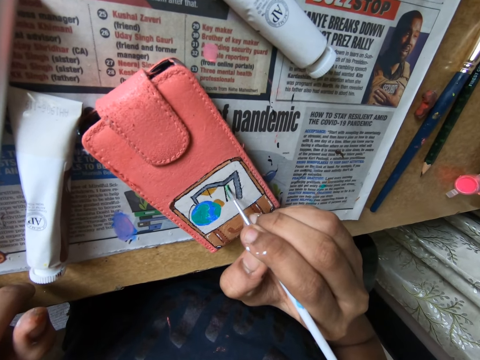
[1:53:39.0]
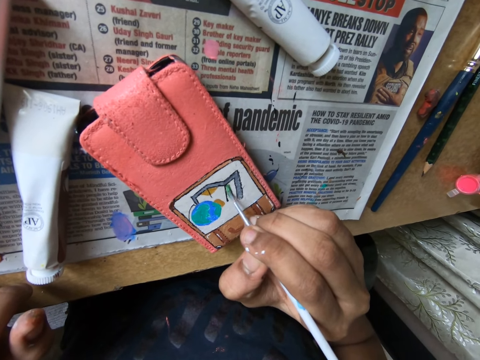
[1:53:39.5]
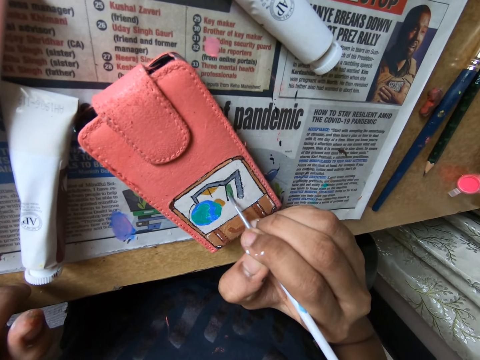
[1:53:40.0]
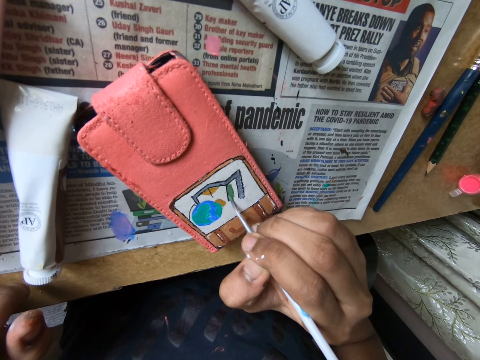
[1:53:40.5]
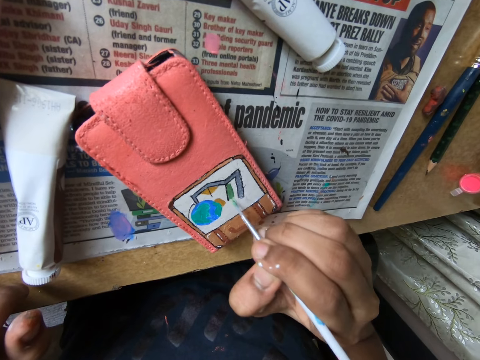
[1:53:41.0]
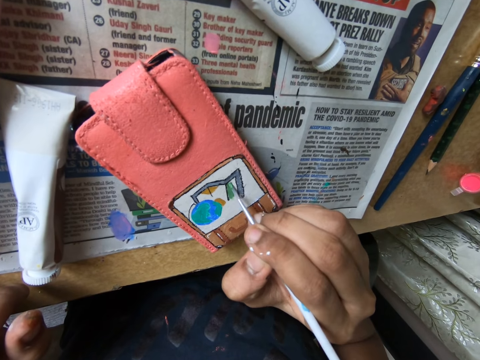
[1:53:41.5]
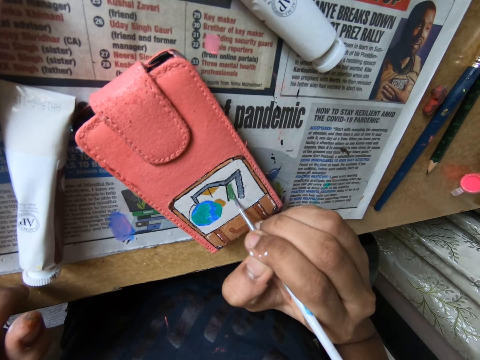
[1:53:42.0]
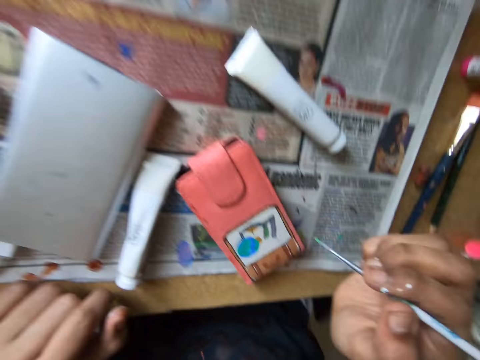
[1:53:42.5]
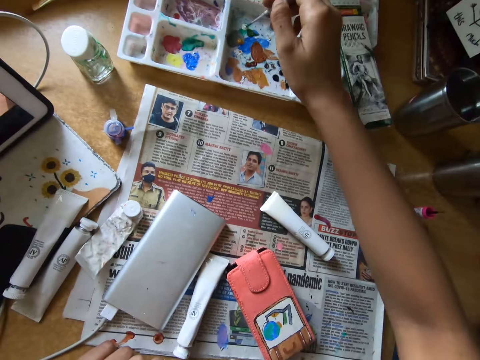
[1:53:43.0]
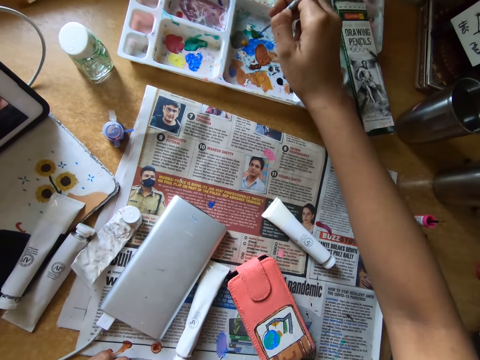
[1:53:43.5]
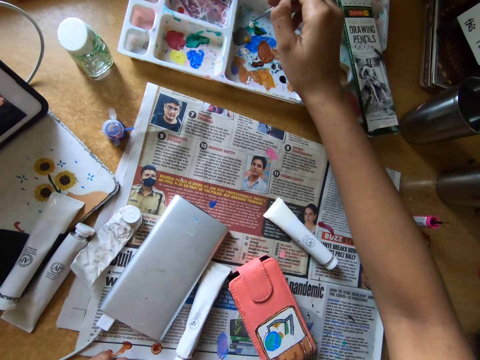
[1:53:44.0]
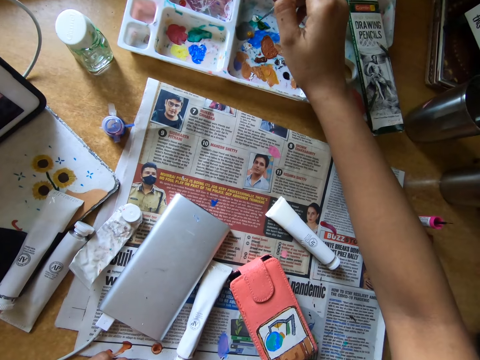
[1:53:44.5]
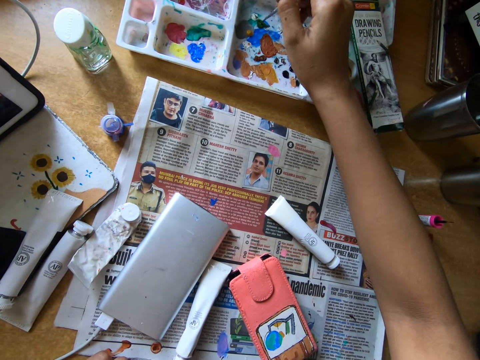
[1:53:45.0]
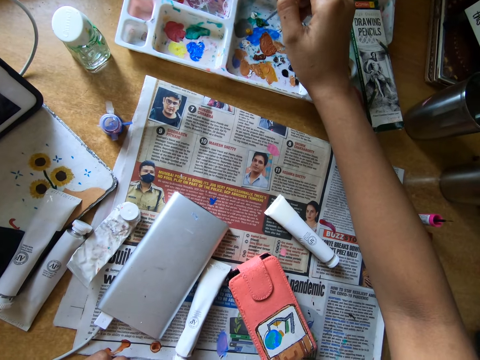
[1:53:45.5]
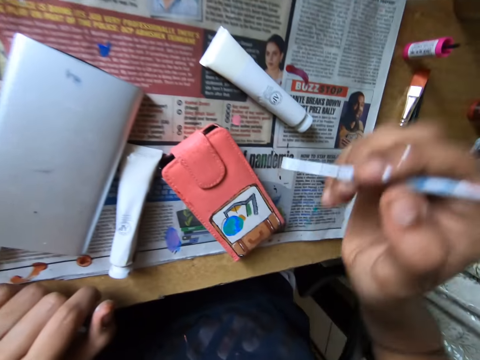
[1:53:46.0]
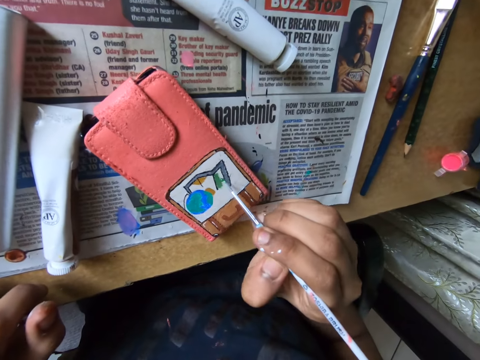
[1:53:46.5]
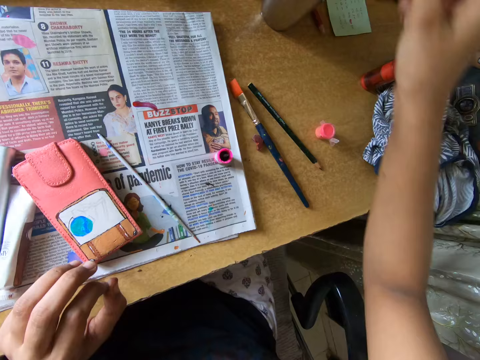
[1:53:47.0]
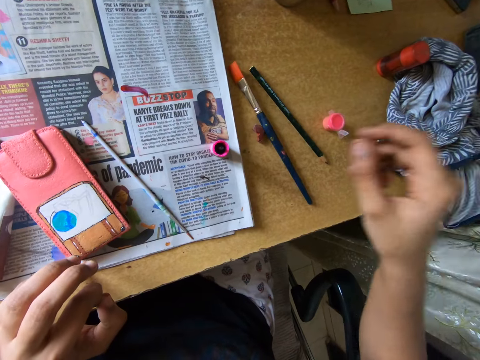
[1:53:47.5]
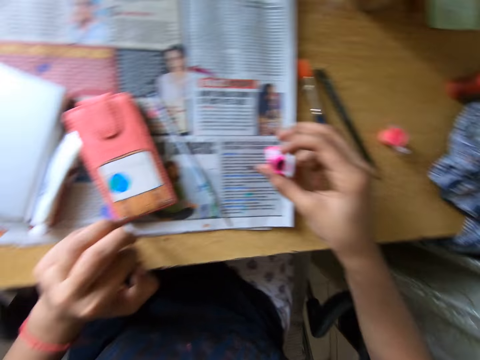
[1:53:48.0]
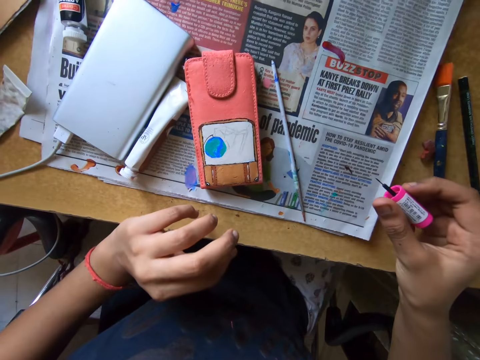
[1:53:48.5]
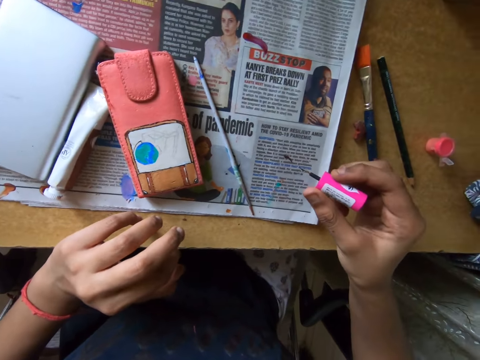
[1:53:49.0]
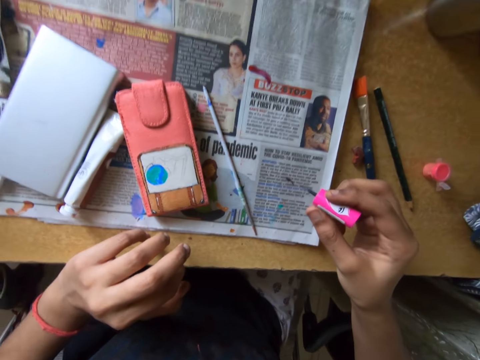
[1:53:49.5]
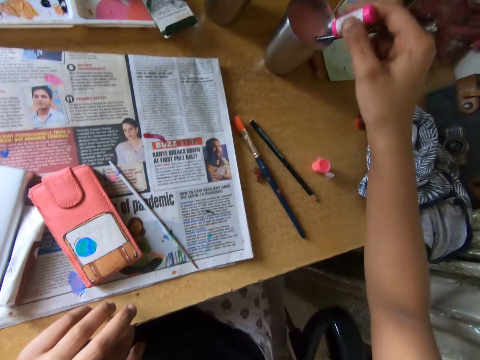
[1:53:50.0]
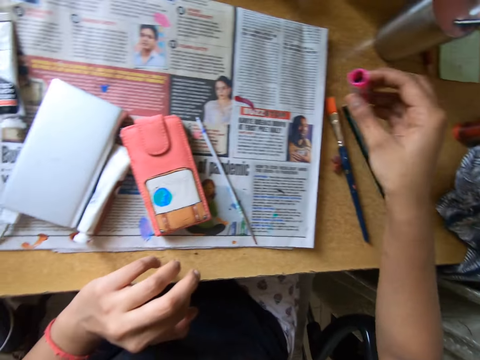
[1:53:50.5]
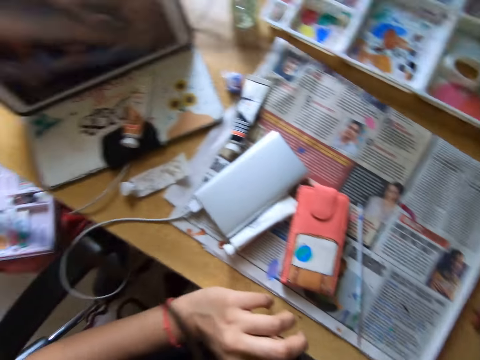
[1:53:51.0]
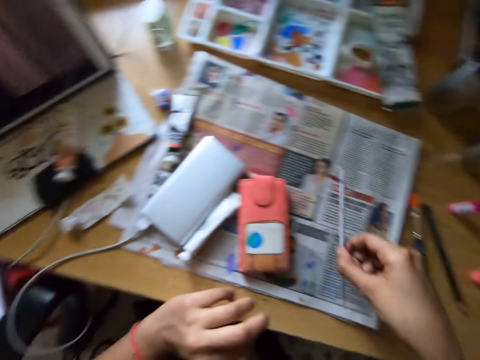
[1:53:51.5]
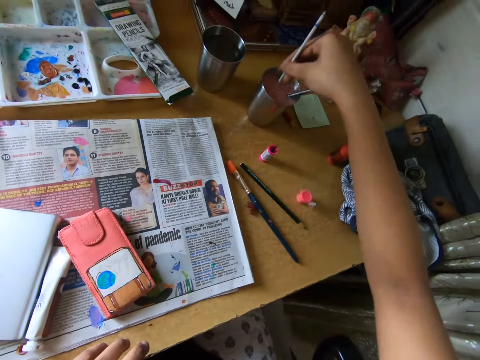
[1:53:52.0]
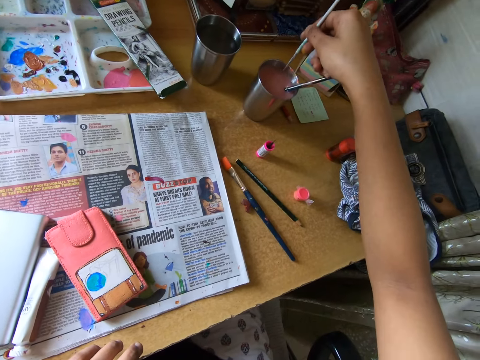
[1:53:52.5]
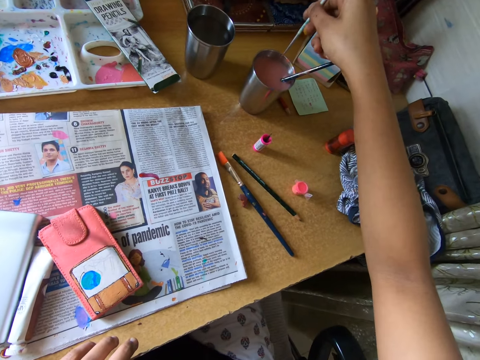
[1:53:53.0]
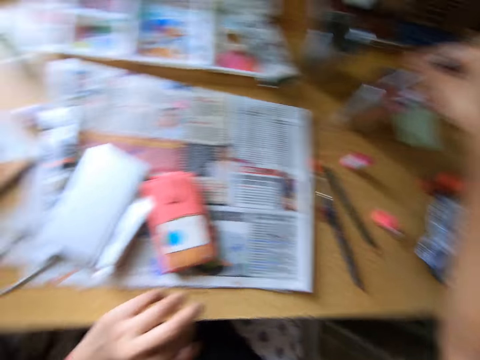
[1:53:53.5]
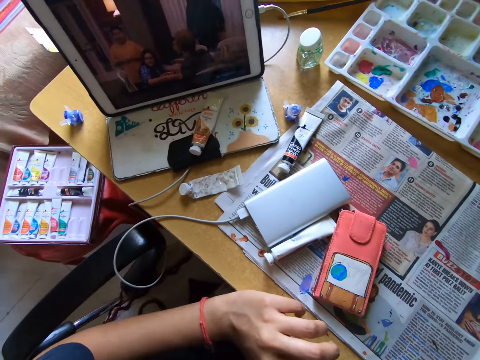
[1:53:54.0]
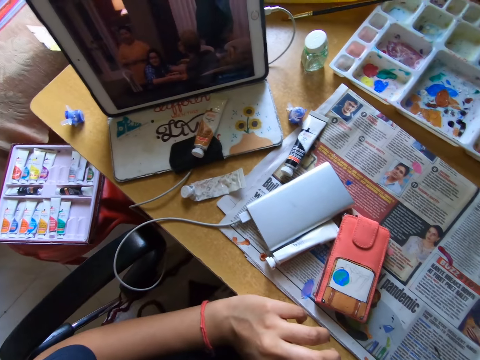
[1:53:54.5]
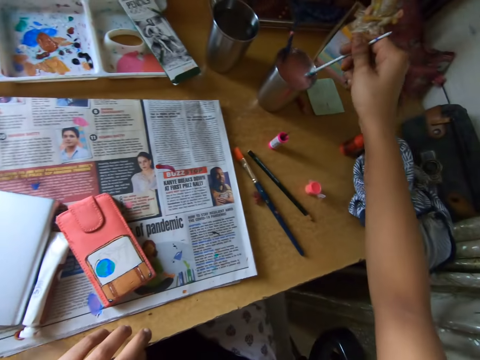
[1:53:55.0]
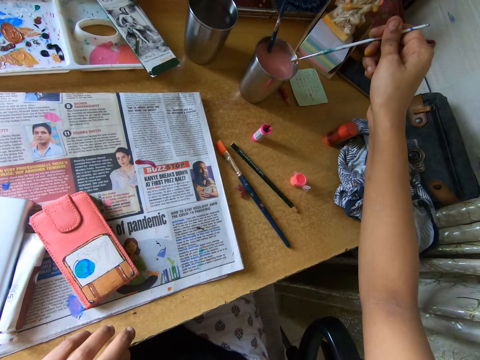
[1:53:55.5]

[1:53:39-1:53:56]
The camera wearer rubs the paint brush on the paint tray on the table with her right hand. She paints on the phone case on the table with the paint brush in her right hand. She picks up a paint brush or polish brush from the table with her right hand. She drops the polish brush from the table with her right hand. She picks up the paint brush from the table with her right hand. She dips the paint brush into a cup of water or ink on the table with her right hand. She watches the show on the tablet on the table.

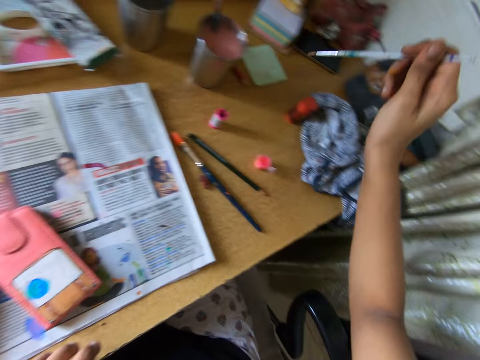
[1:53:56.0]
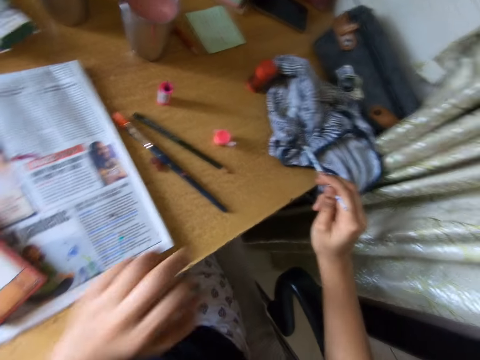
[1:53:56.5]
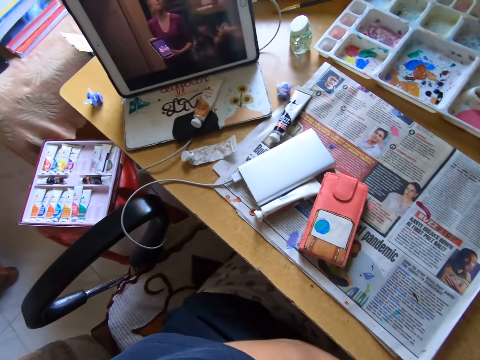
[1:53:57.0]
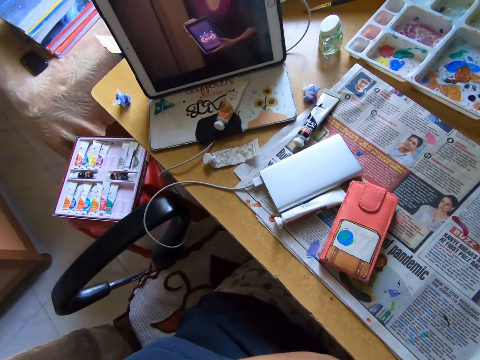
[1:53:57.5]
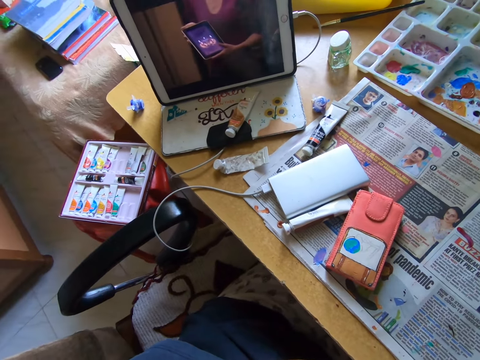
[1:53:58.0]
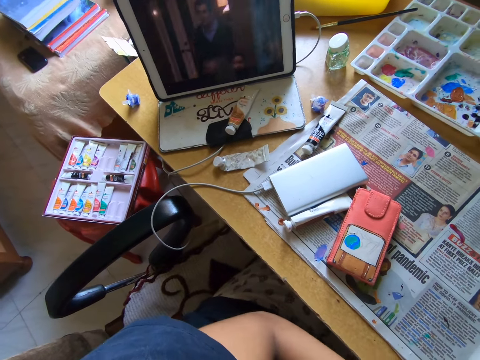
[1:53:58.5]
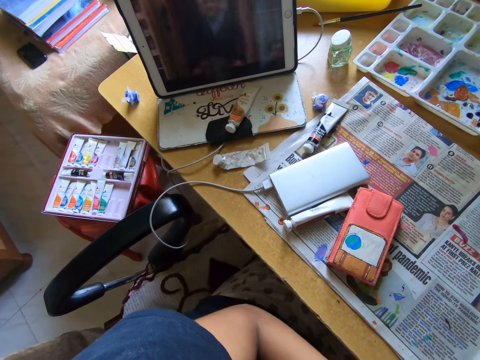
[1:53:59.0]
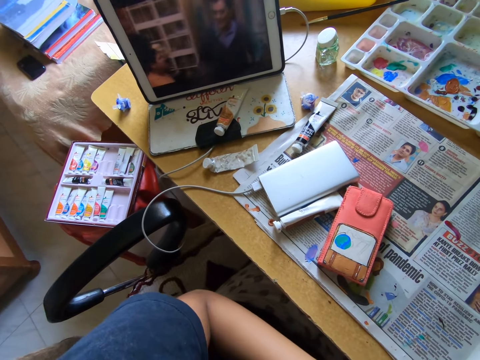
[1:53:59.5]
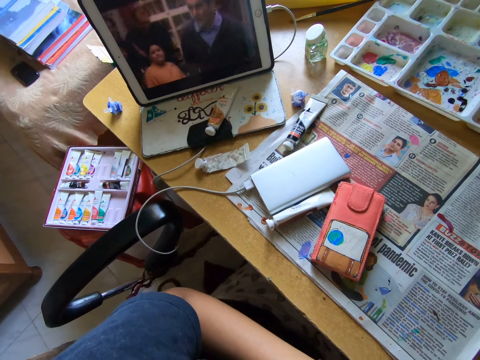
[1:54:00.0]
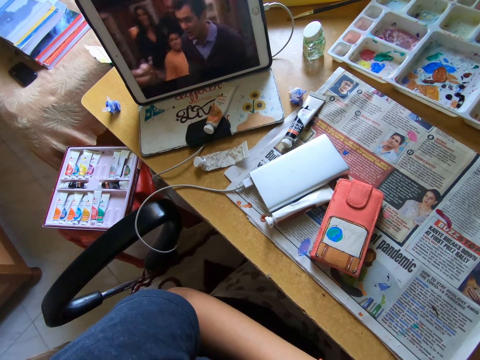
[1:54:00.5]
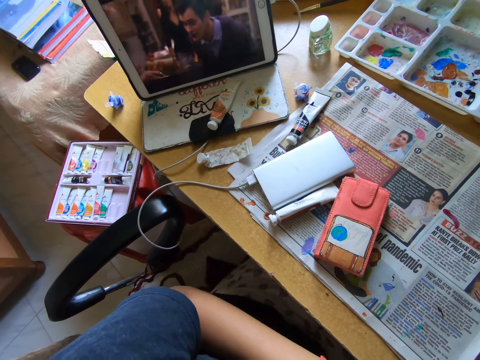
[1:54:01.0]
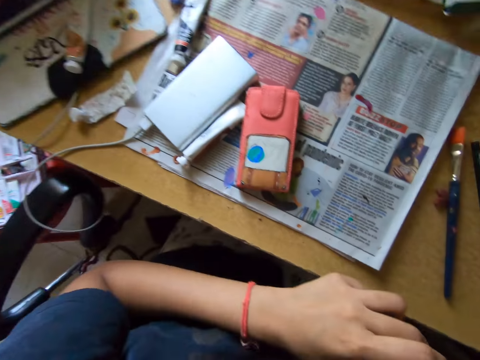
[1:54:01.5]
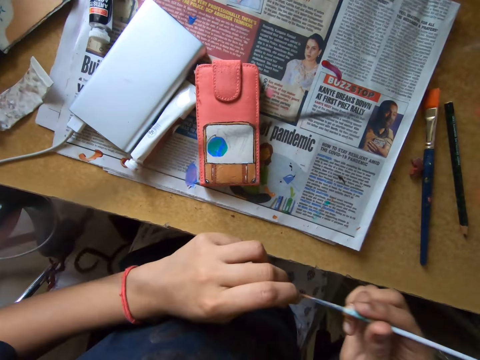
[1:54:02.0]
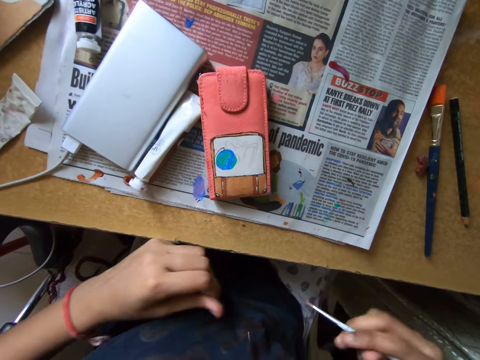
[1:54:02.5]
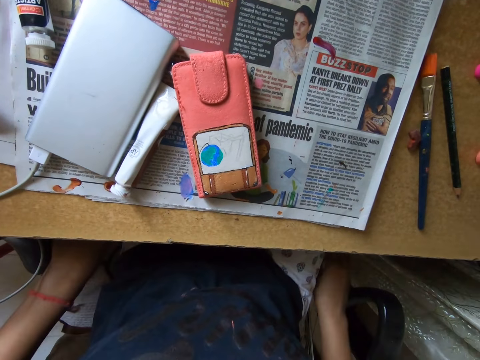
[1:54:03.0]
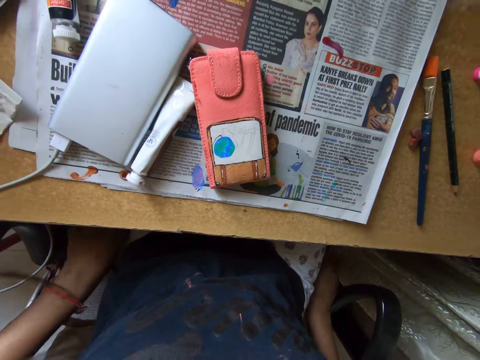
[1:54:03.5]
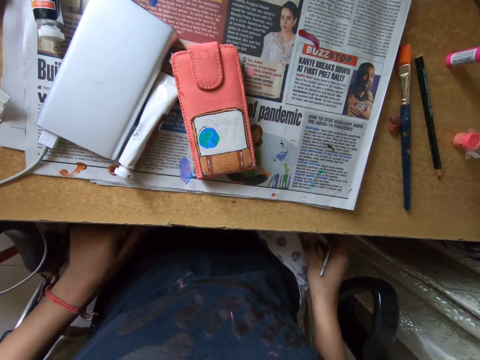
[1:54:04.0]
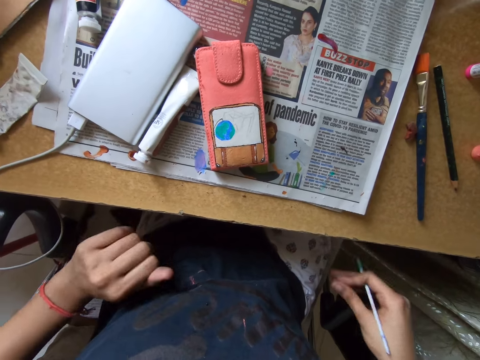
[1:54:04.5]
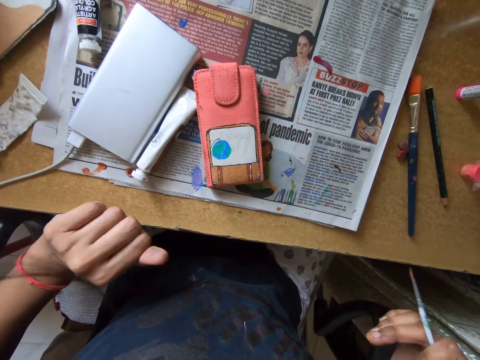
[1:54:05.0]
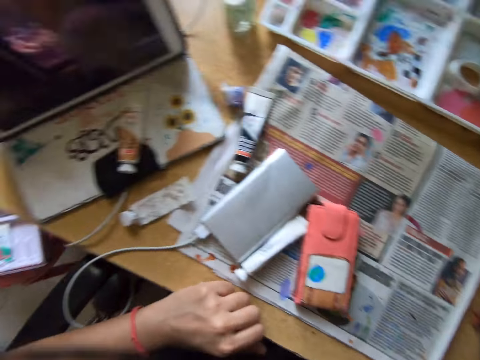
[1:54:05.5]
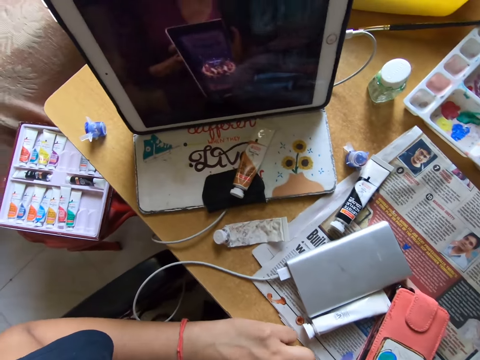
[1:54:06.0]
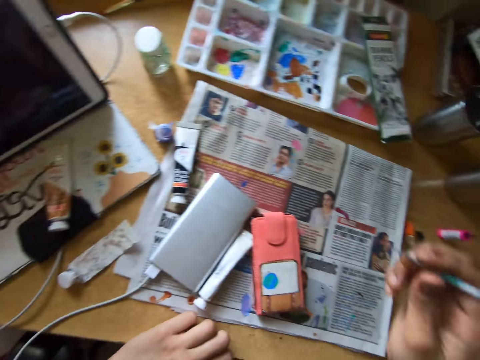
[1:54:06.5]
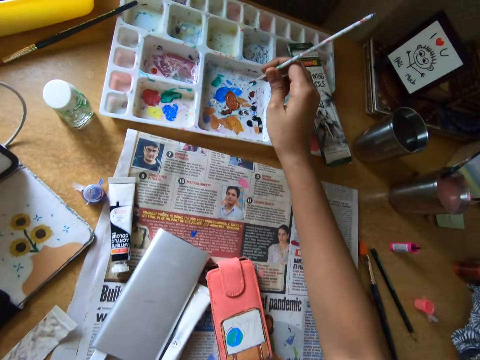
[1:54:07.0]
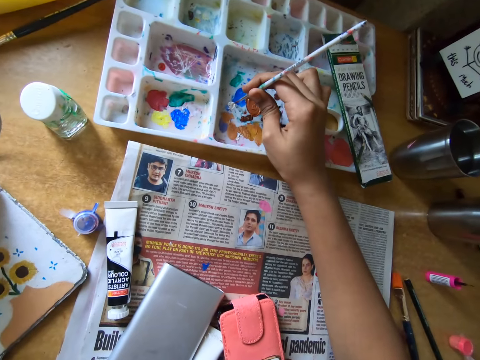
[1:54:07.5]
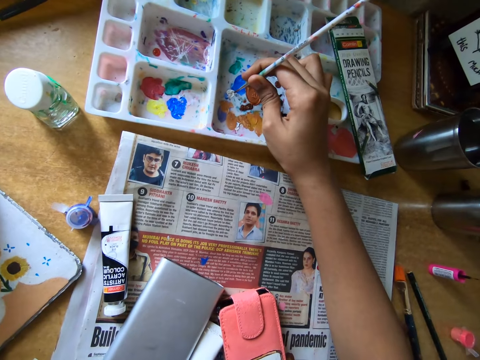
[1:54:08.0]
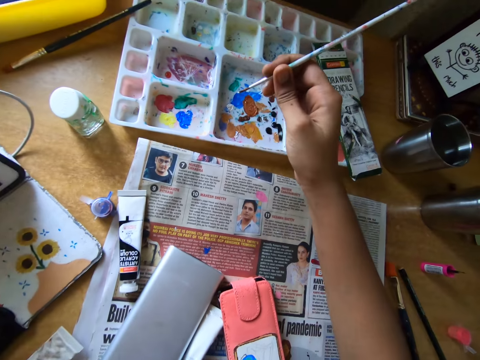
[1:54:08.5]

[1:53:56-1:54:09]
The camera wearer rubs the paint brush on a cloth on the table with both hands. She watches the show on the tablet on the table. She rubs the tip of the paint brush with her left hand. She holds the tip on the paint brush. She puts her hands under the table. She watches the show on the tablet on the table. She dabs the paint brush on the paint tray on the table with her right hand. She rubs the paint brush in the paint tray.
